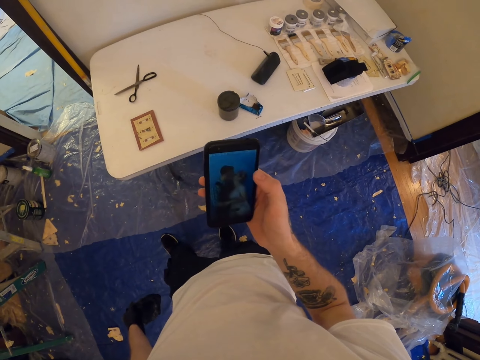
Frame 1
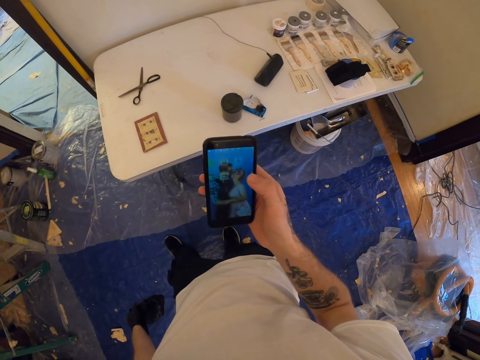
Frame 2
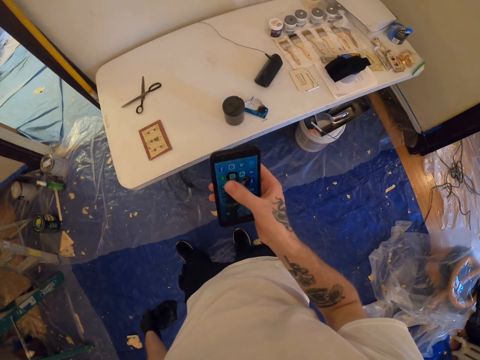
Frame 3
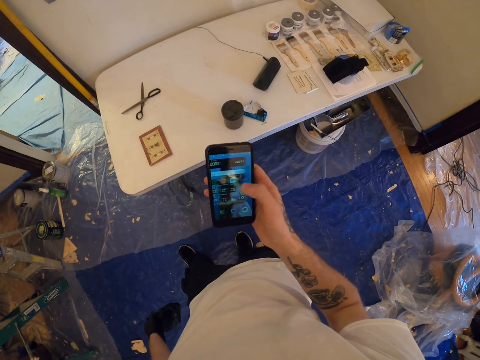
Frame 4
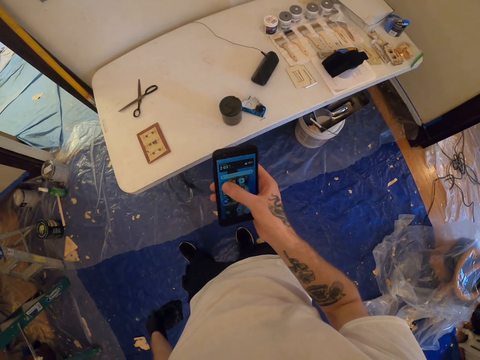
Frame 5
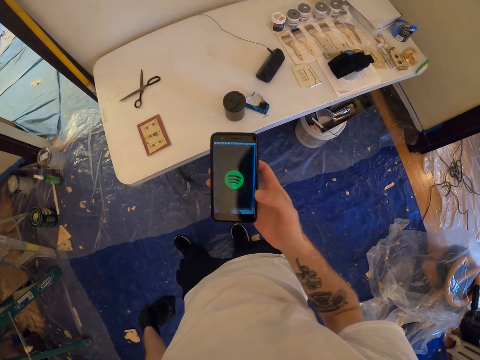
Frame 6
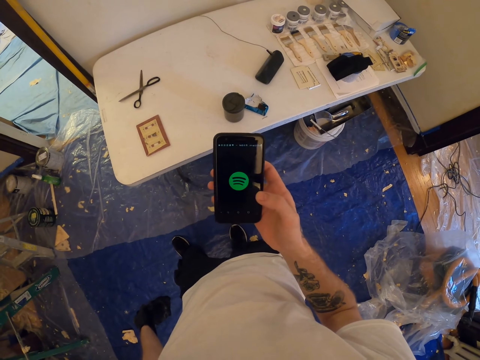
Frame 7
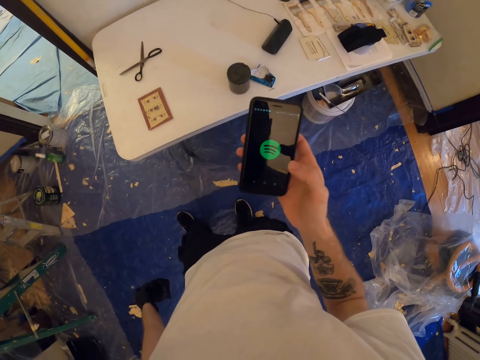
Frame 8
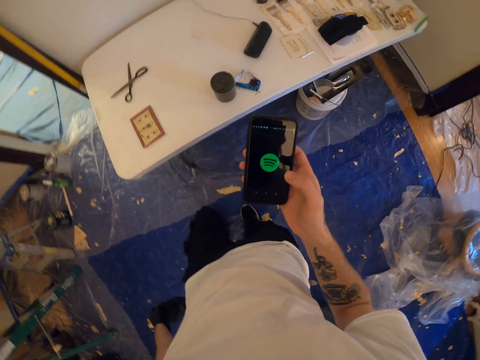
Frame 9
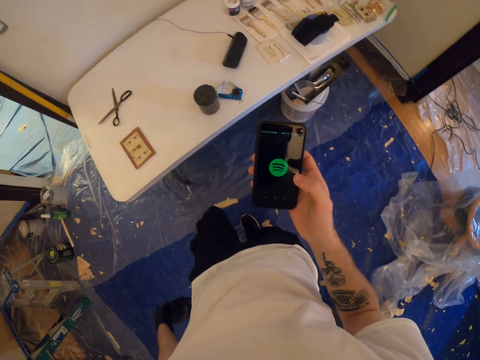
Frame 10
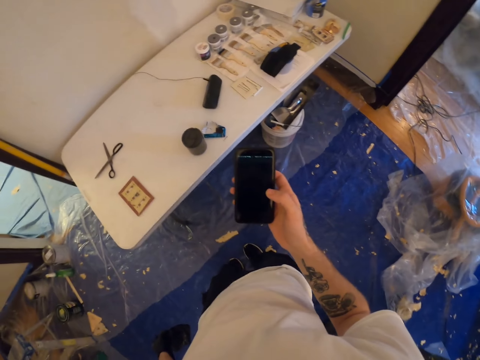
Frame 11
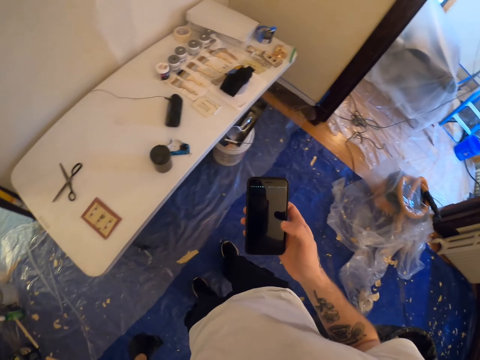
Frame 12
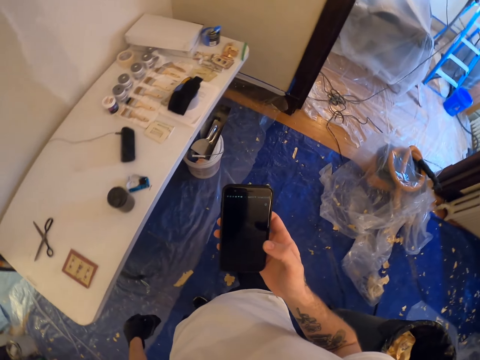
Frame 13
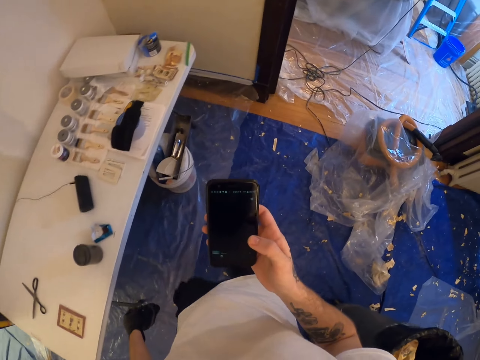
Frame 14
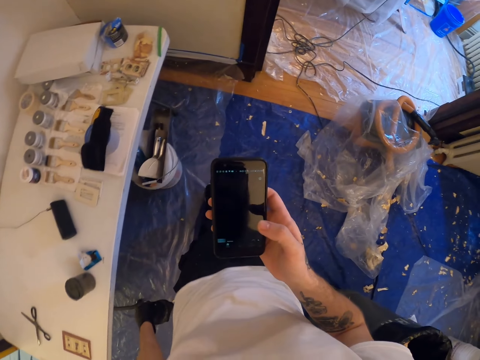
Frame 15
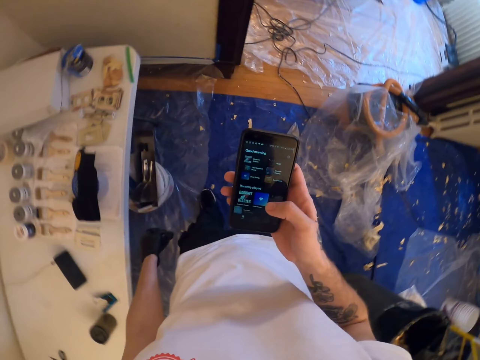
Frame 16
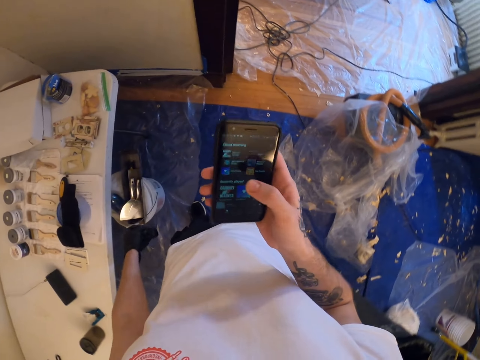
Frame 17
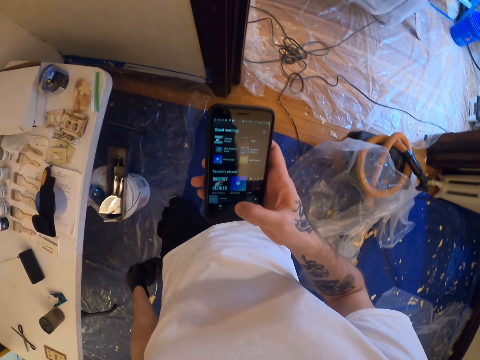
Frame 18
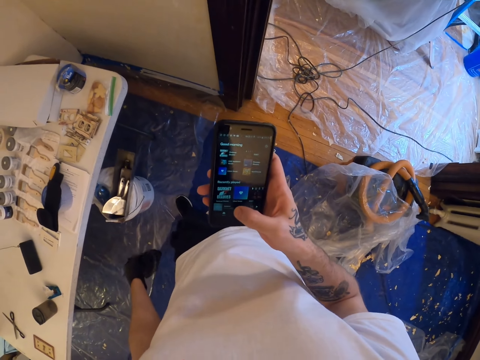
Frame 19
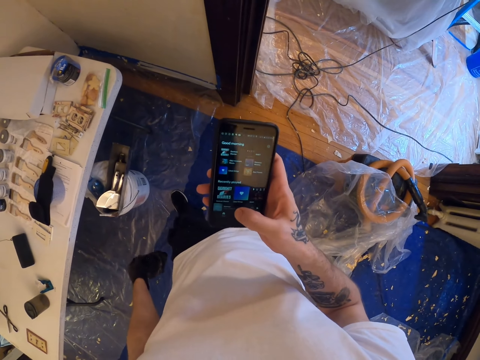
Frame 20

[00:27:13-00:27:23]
The camera wearer uses a smart phone and slightly turns to the right.

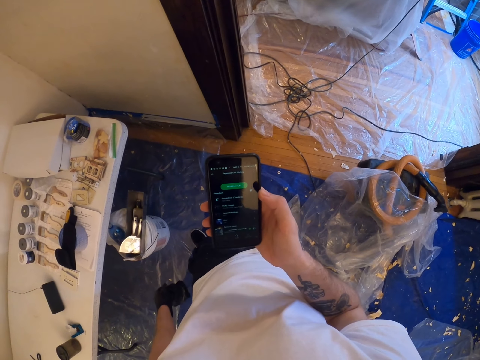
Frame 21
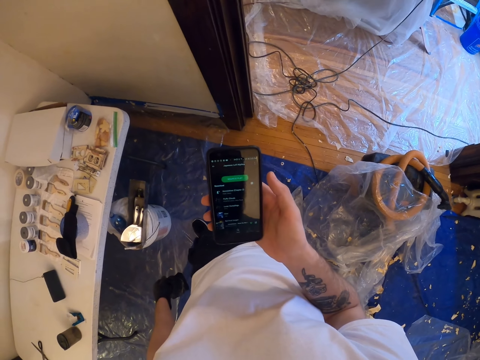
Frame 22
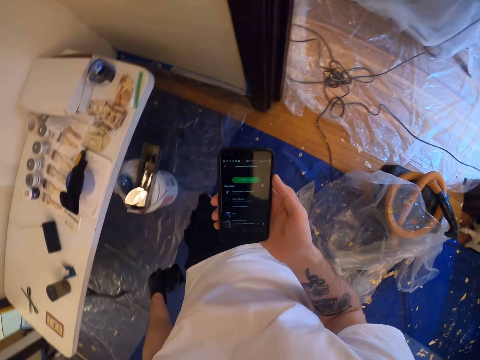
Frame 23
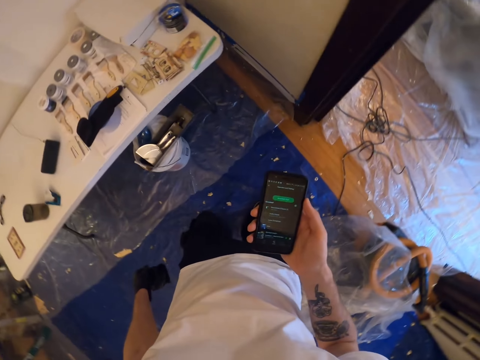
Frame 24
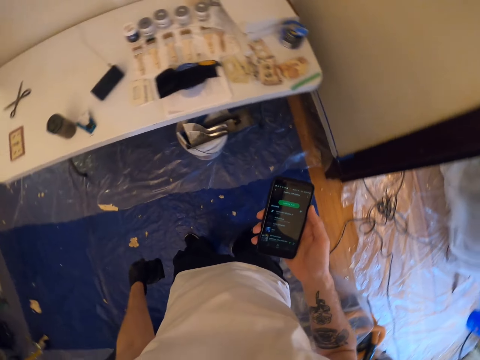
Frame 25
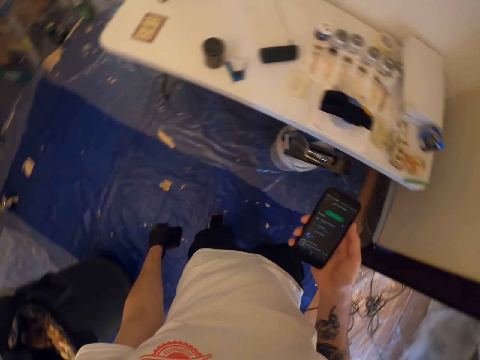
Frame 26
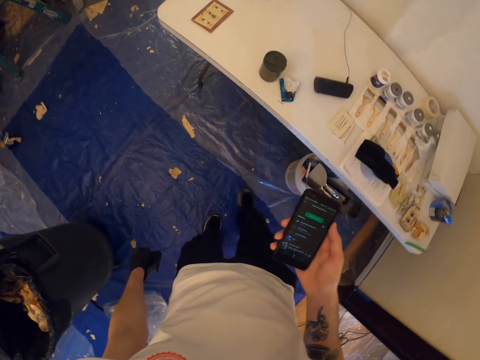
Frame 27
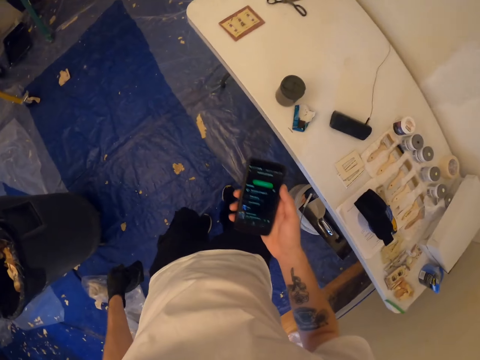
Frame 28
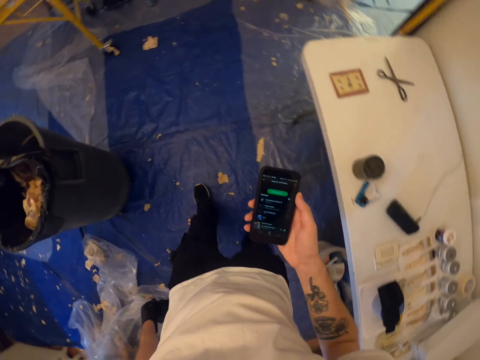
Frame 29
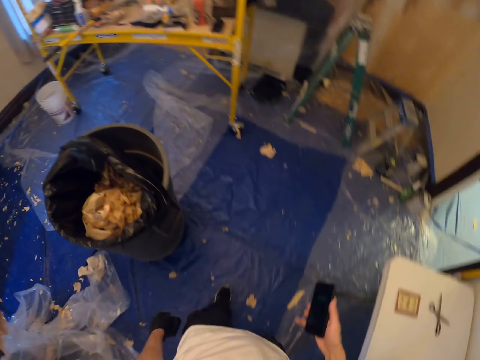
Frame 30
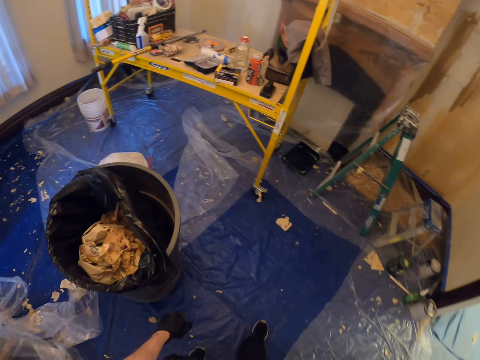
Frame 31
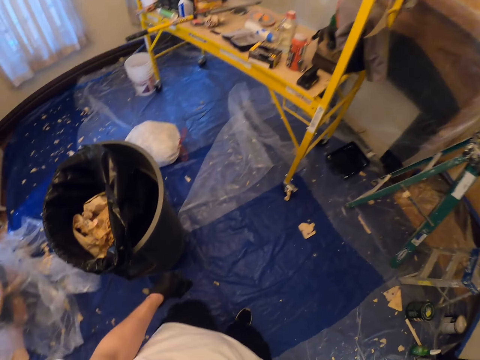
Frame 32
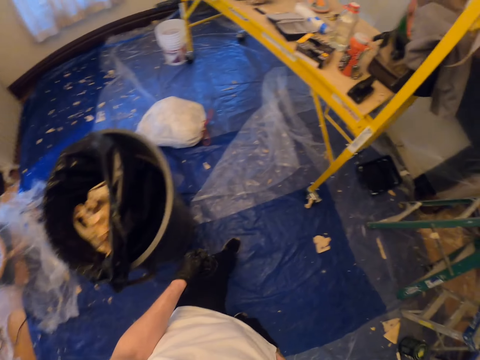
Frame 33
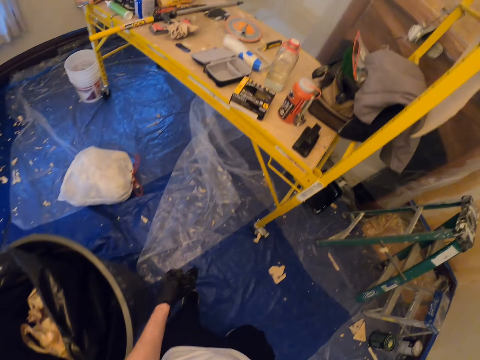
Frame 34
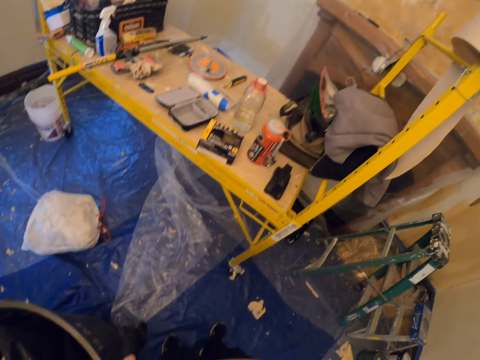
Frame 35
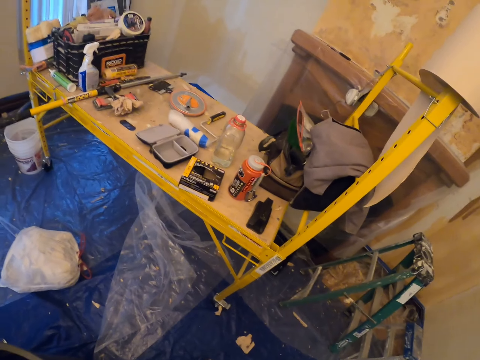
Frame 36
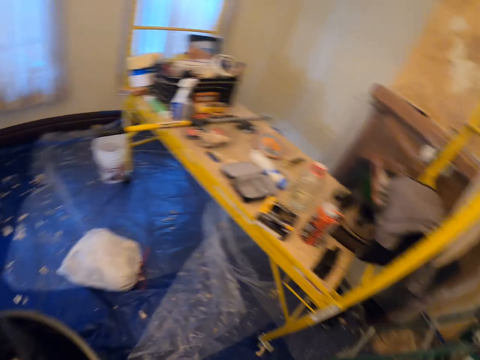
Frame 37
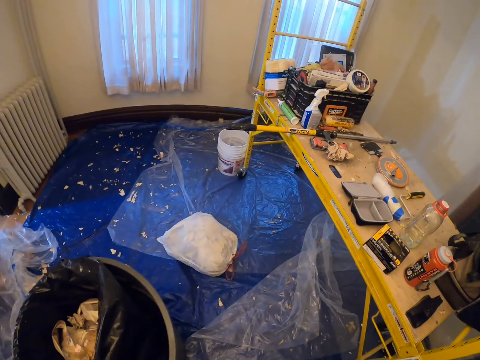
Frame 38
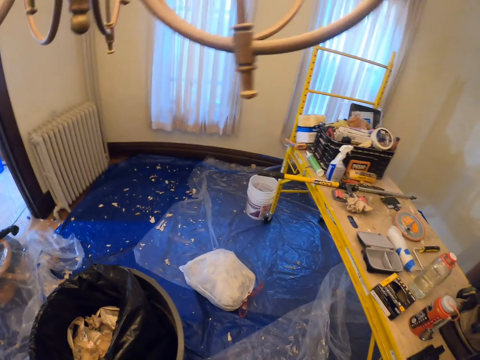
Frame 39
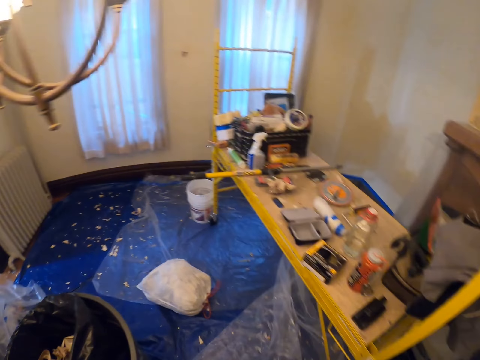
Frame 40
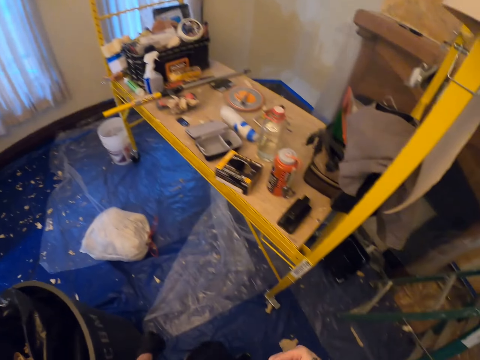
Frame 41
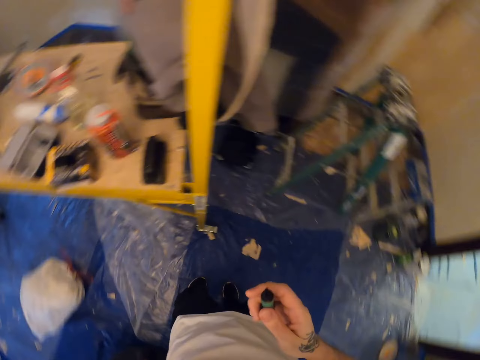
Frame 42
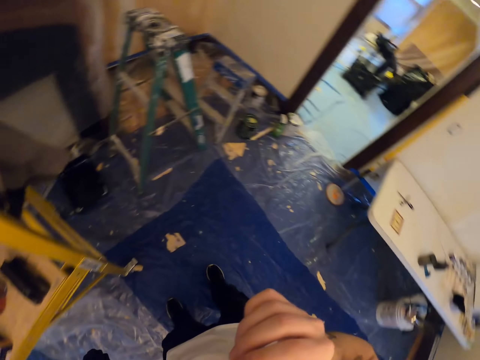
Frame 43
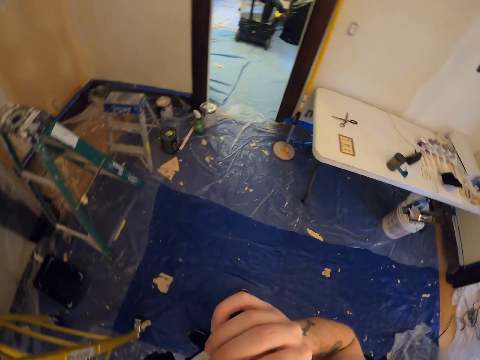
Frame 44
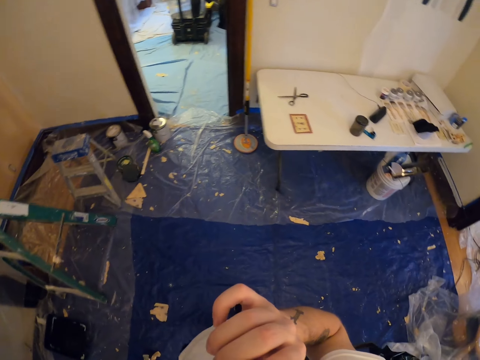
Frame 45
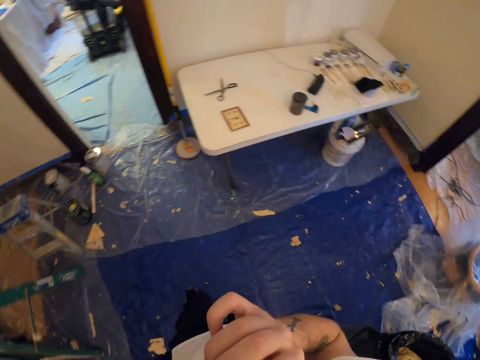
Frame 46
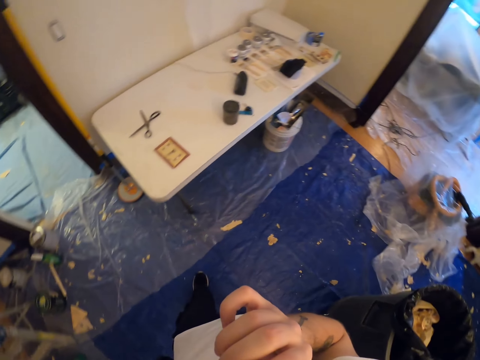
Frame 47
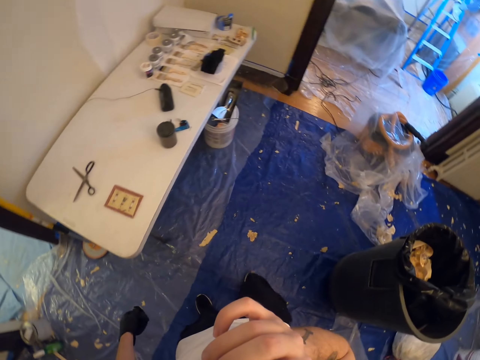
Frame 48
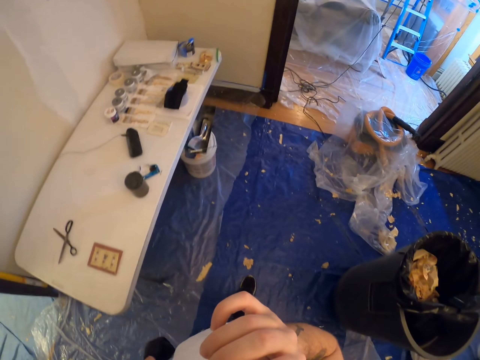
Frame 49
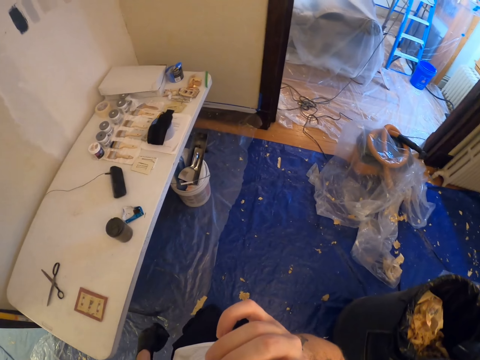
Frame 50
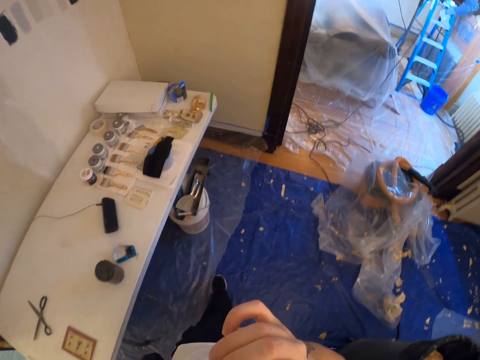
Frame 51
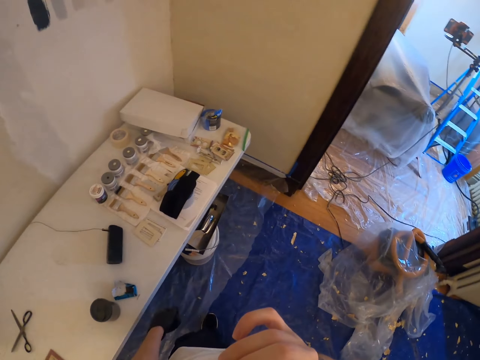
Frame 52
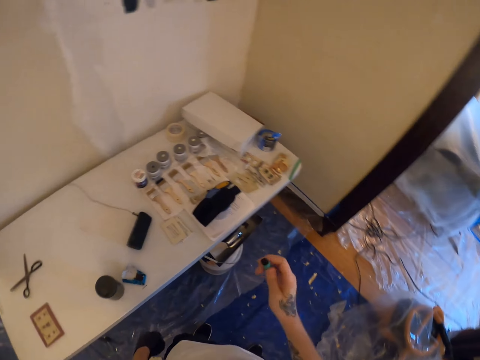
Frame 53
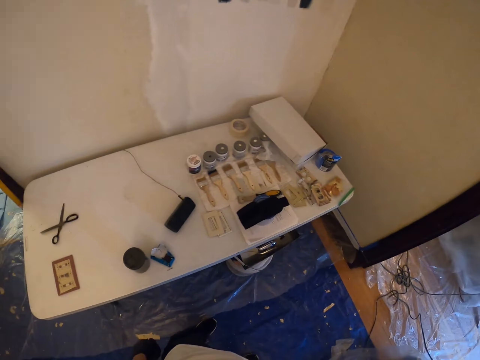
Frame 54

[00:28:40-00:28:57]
The camera wearer turns around a room. He puts back a smart phone in his right pocket. He looks around the room. He walks slightly to the right and uses a vape. He walks around the room.
